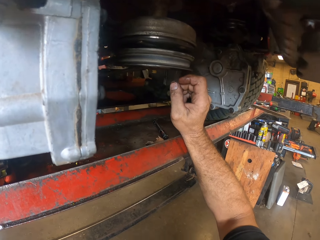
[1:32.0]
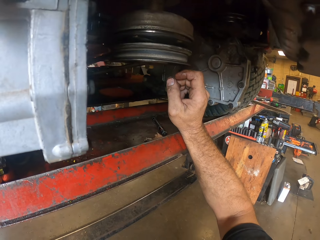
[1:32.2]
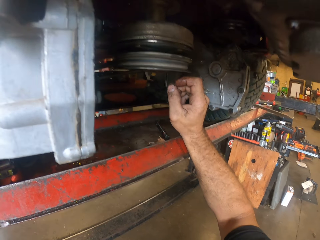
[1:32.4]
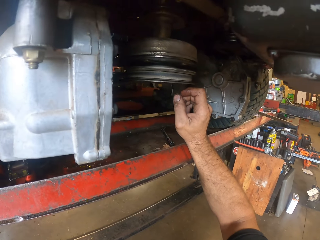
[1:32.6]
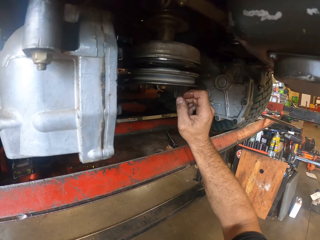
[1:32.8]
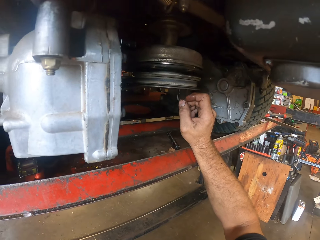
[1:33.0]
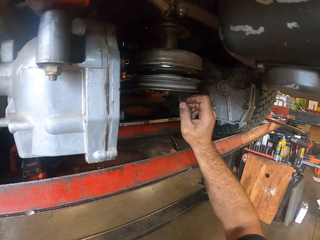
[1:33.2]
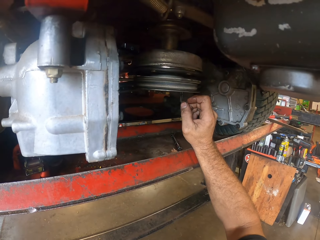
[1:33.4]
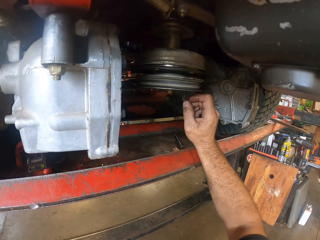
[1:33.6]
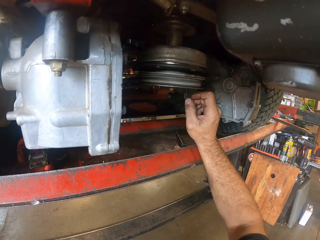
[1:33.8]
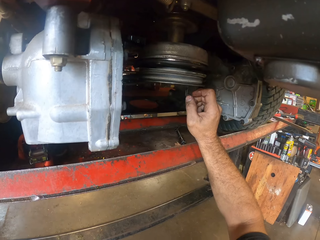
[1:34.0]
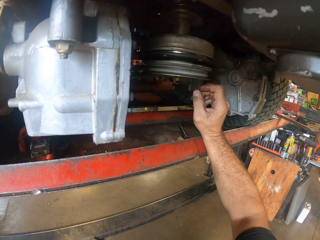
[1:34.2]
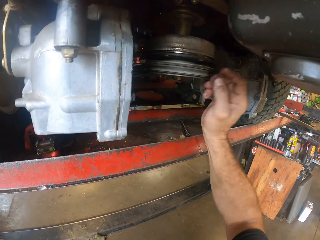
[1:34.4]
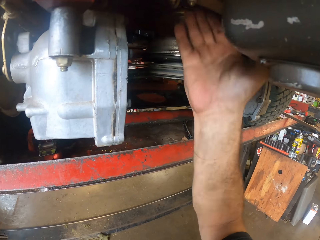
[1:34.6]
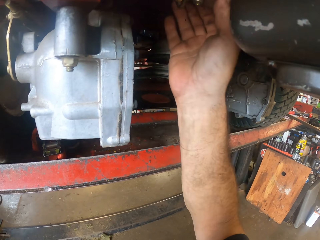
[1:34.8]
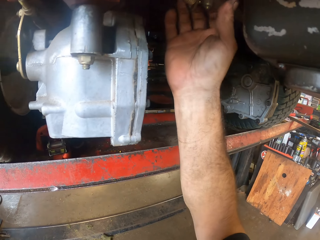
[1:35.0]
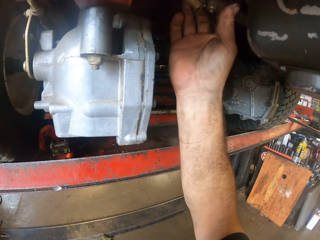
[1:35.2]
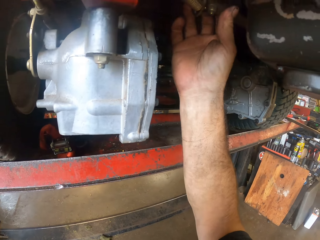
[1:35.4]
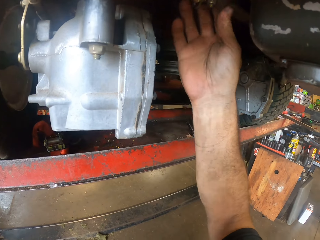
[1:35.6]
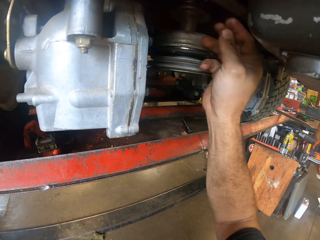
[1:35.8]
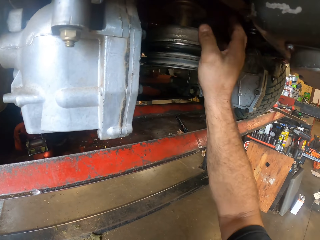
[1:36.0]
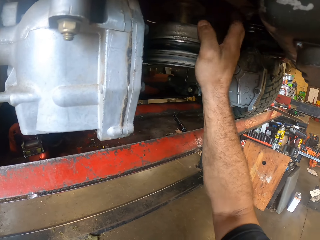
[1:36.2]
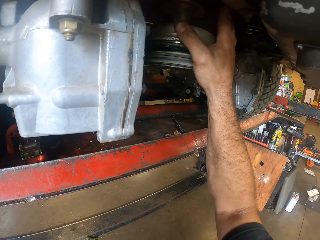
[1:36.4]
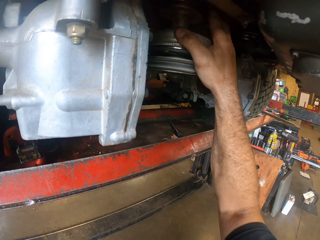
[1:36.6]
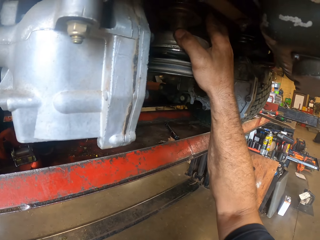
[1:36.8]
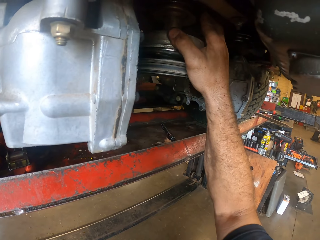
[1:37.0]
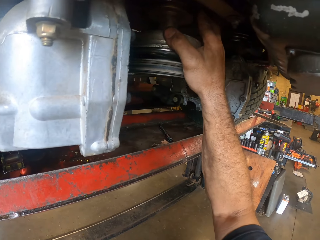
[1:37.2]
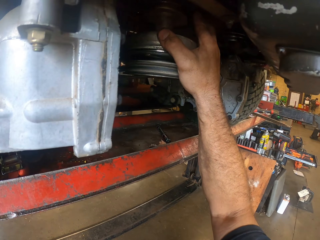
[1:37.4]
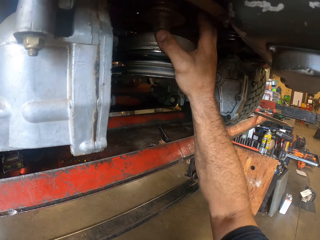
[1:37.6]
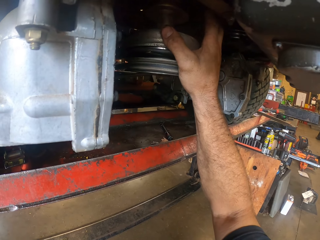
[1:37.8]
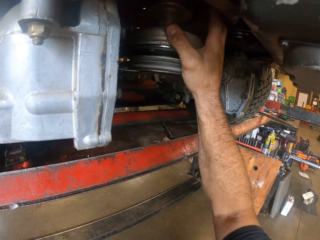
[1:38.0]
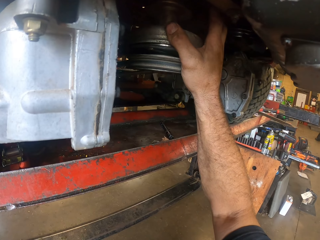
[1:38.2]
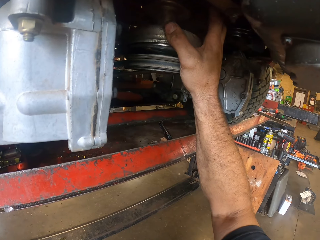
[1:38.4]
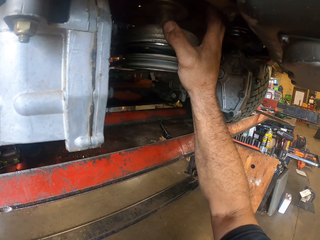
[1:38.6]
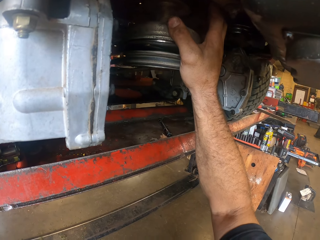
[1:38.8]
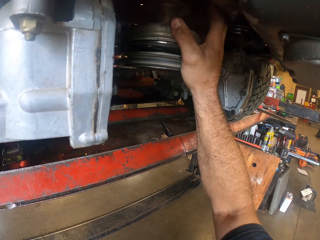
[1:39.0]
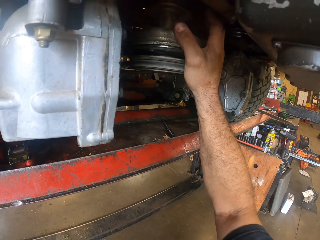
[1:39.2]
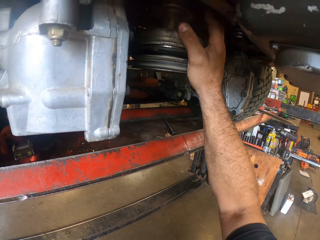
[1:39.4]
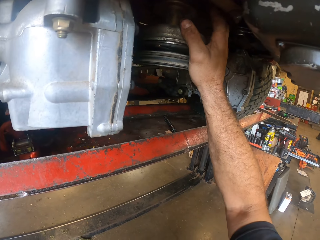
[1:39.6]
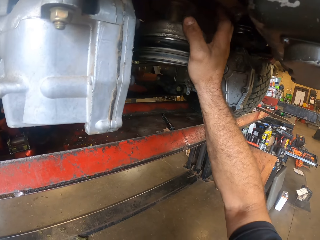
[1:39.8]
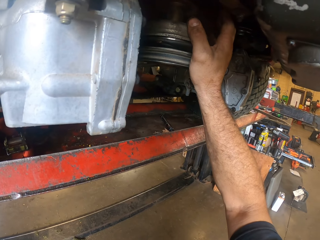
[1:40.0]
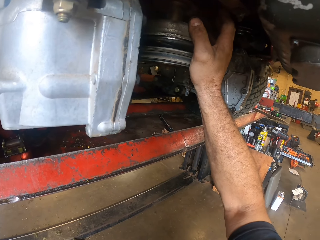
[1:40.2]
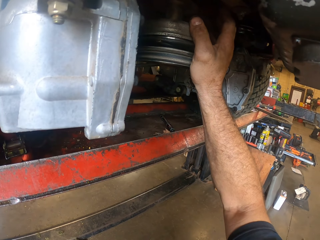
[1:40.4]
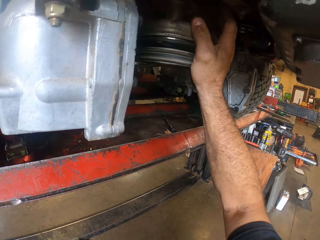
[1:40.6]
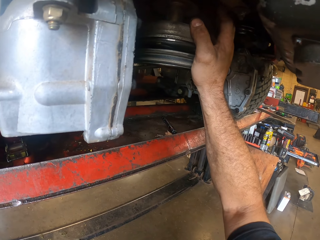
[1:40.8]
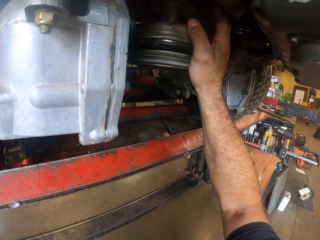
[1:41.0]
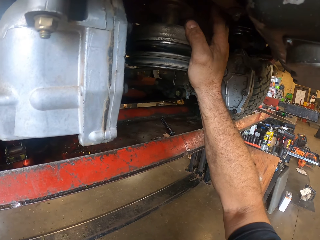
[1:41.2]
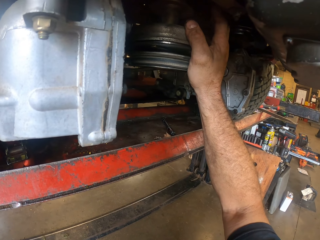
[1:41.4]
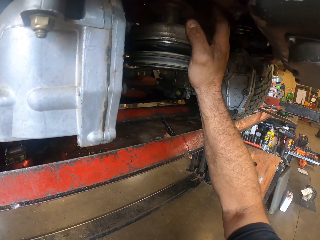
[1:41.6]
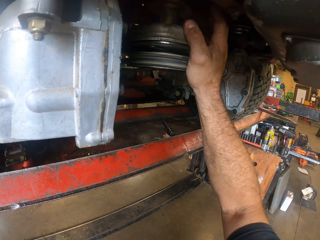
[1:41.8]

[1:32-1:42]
The camera wearer fixes the lawn mower with the right hand. They stare at the lawn mower.

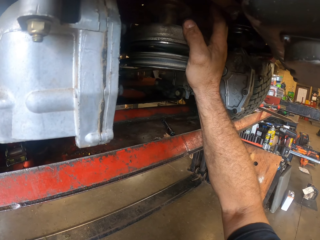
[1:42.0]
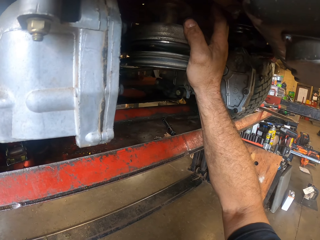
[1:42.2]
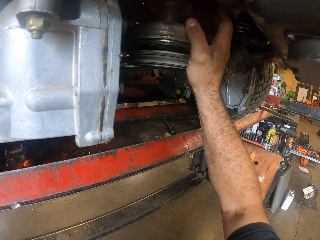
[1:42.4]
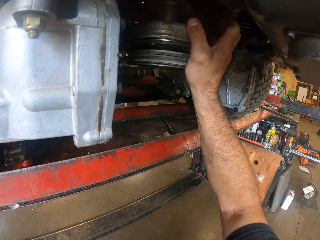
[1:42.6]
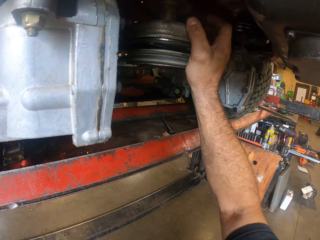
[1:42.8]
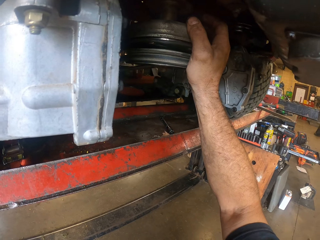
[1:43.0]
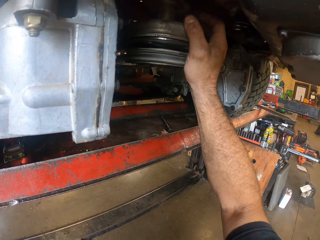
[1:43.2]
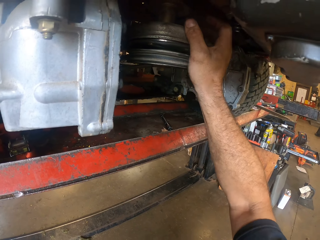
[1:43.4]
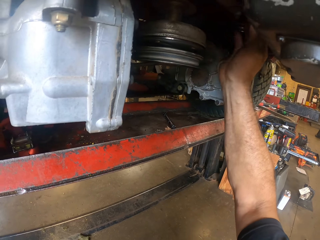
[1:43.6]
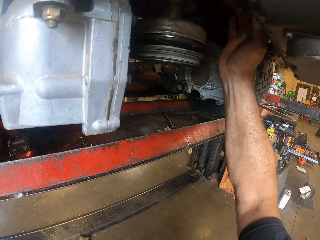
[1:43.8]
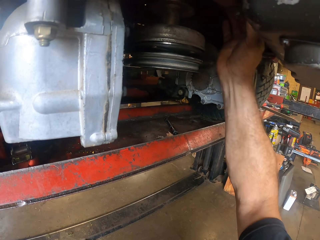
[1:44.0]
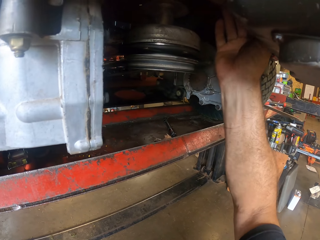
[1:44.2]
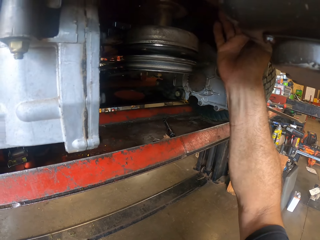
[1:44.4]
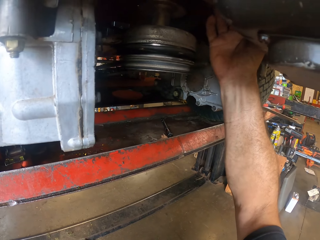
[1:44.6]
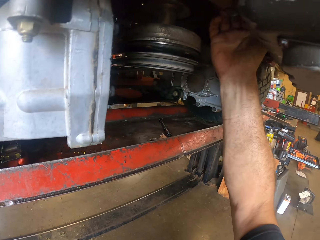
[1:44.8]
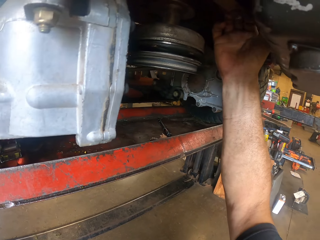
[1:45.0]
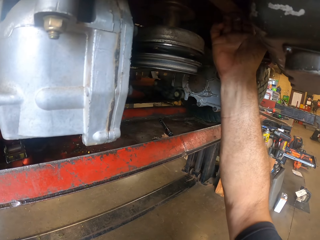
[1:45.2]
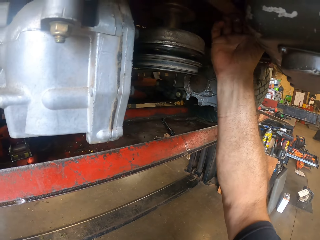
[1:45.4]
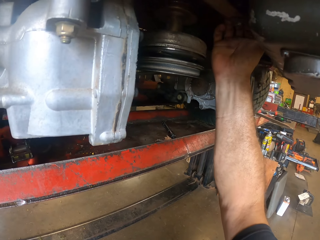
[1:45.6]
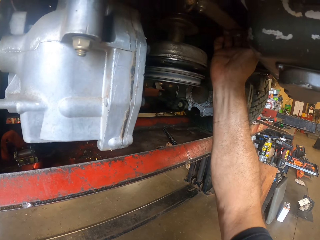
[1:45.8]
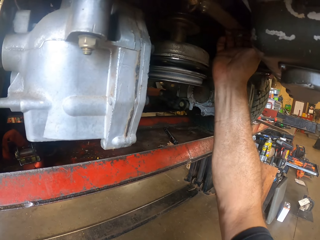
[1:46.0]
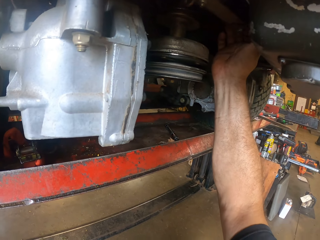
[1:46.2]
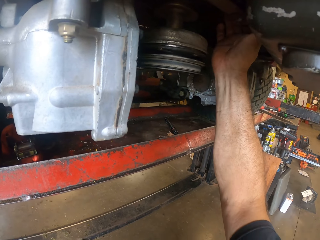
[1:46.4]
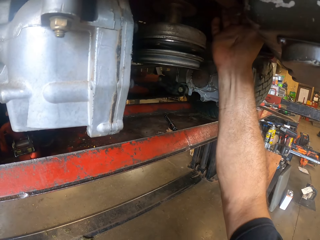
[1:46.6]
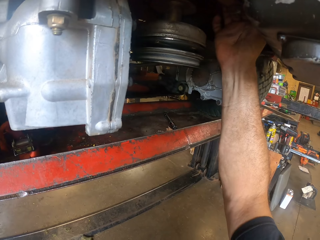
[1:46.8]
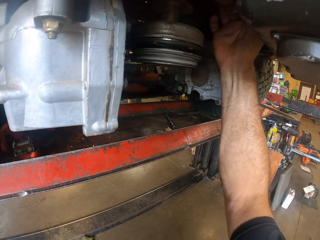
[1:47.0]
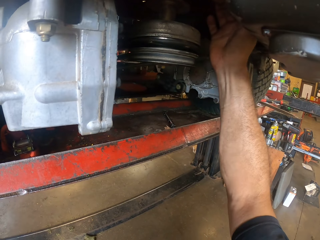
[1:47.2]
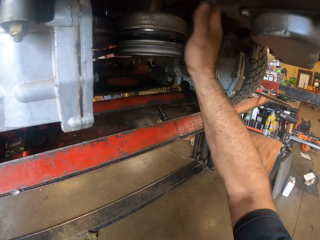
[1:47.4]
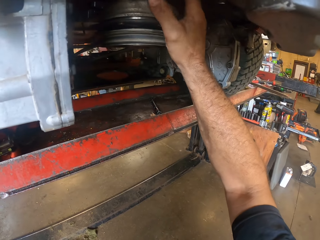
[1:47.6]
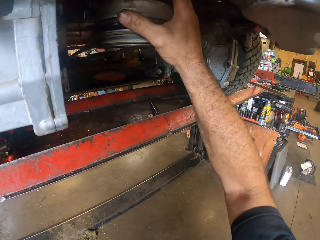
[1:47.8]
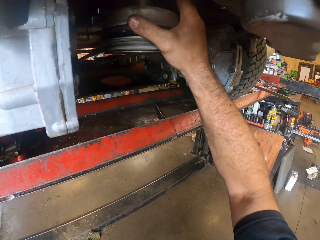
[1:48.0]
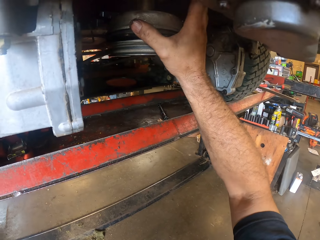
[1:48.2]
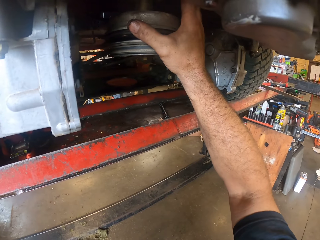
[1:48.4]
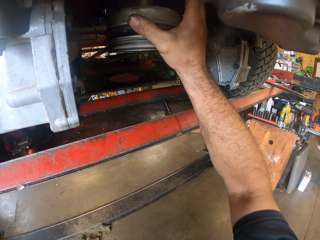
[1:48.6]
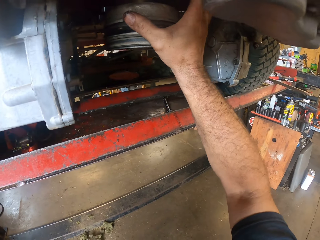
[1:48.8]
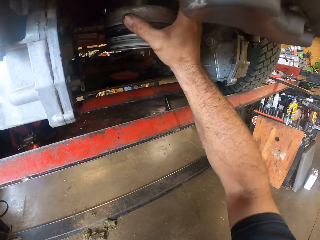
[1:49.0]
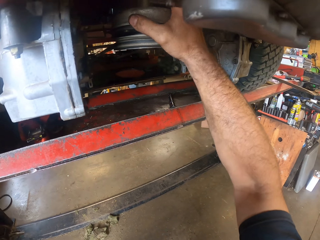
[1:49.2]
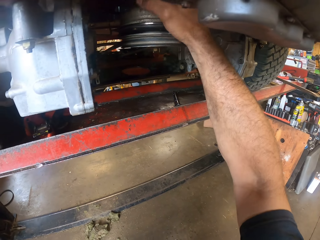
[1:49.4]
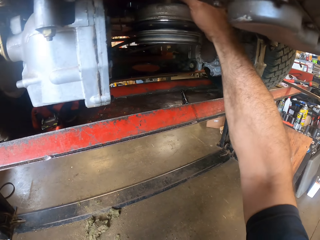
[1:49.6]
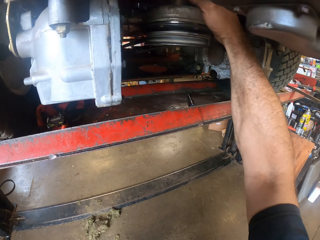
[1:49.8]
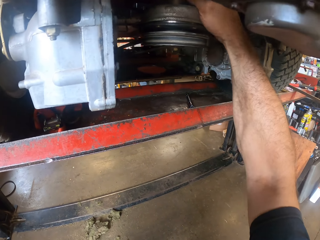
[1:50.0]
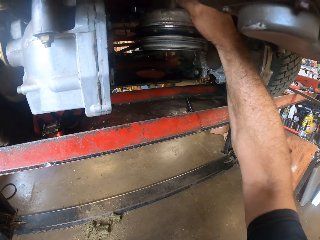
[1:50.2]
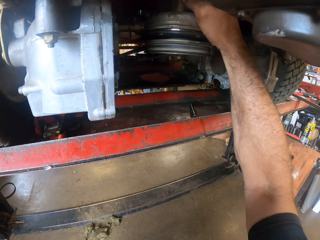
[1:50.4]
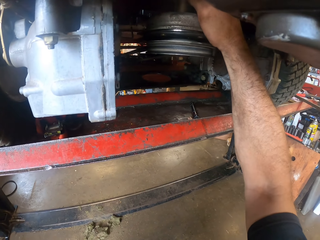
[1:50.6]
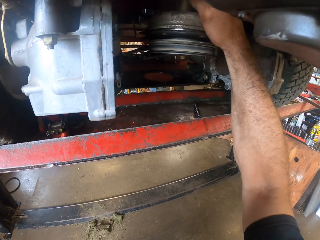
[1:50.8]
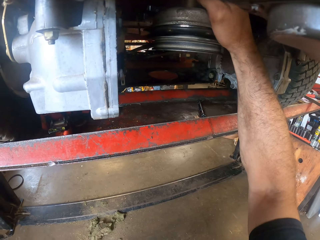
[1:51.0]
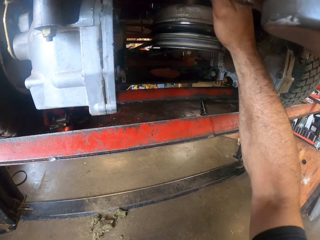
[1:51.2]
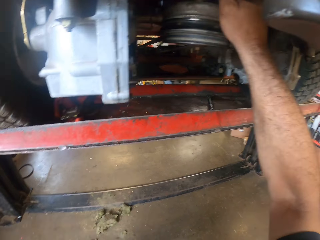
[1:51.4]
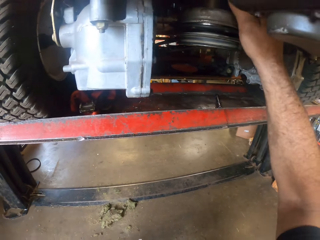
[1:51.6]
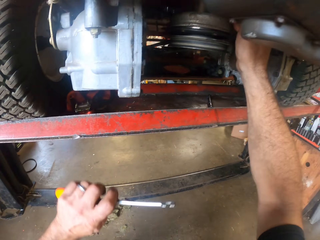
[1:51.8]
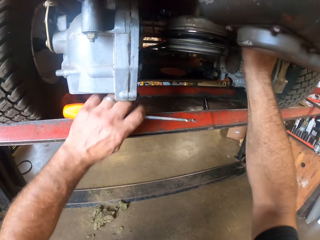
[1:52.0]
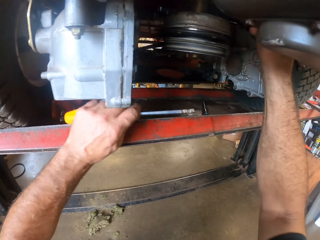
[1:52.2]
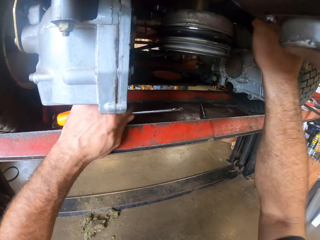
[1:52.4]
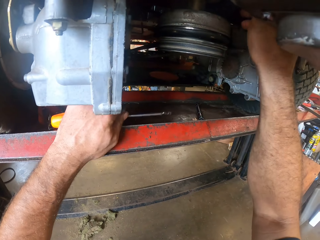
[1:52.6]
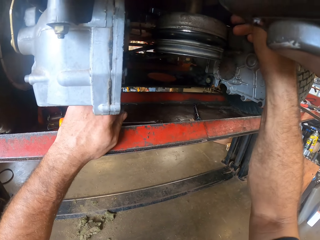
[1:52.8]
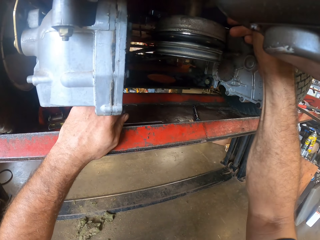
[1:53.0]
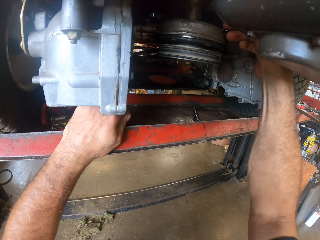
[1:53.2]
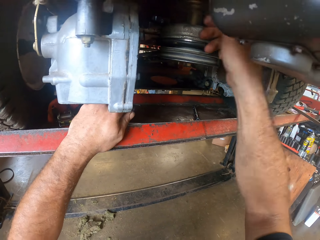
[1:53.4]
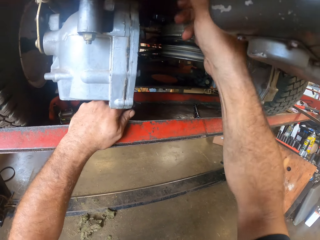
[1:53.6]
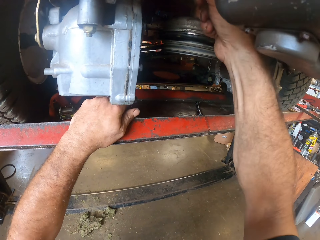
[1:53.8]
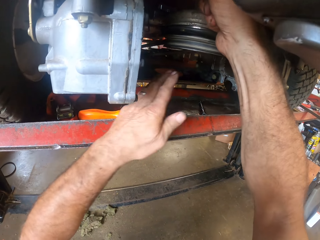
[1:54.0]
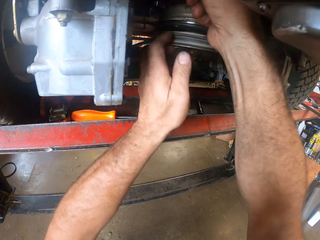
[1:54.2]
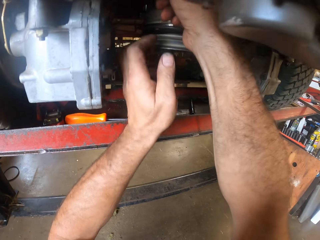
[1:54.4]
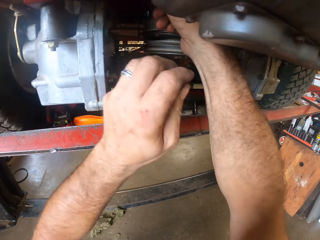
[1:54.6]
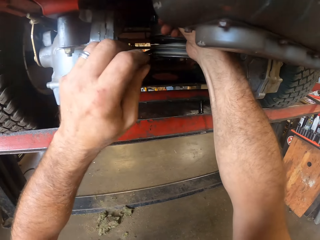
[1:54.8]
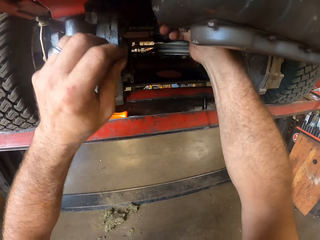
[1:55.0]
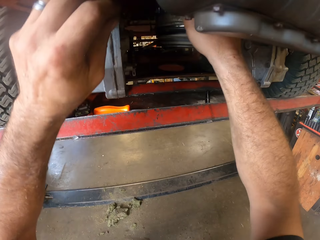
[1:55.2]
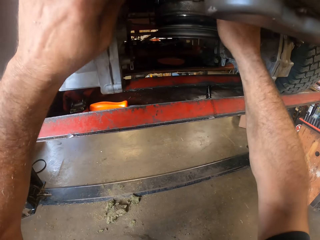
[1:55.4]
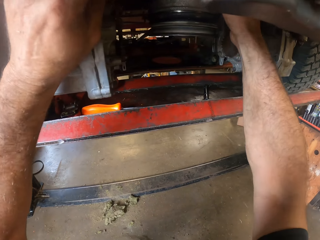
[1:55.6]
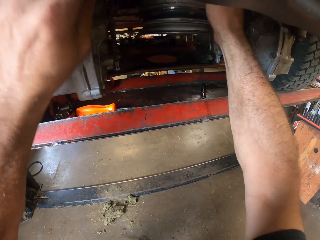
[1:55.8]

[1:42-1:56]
The camera wearer fixes the lawn mower with the right hand. He stares at the lawn mower. He fixes the lawn mower with the right hand. He drops the screwdriver on the work bench or hydraulic lifter with his left hand. He repairs the lawn mower.
